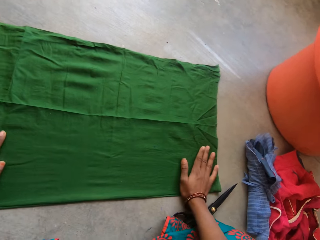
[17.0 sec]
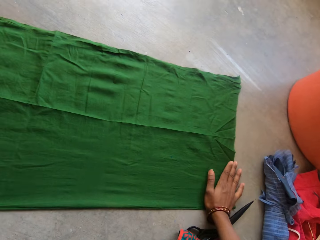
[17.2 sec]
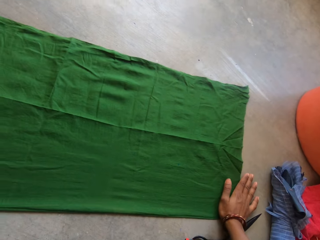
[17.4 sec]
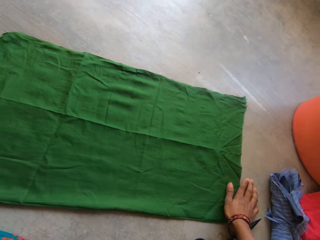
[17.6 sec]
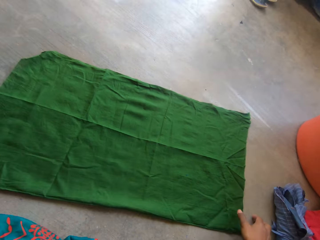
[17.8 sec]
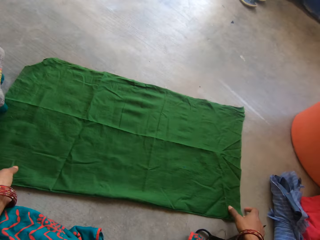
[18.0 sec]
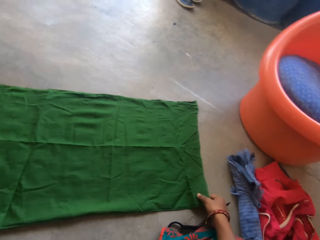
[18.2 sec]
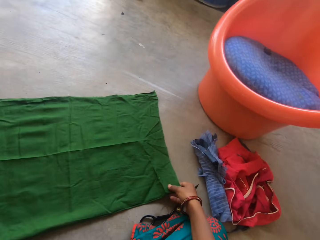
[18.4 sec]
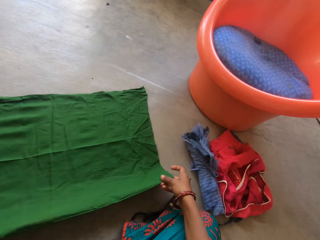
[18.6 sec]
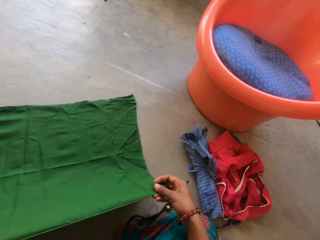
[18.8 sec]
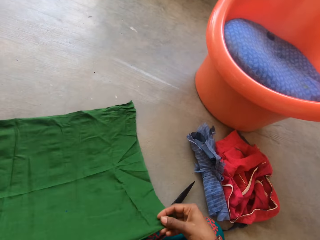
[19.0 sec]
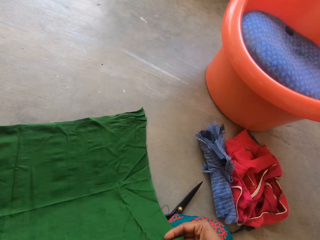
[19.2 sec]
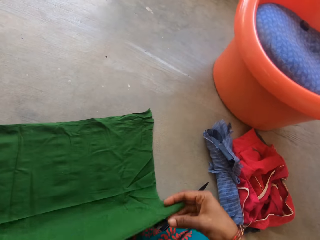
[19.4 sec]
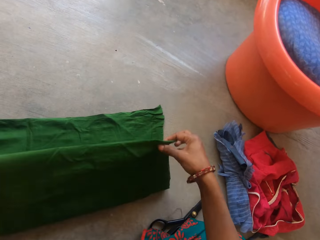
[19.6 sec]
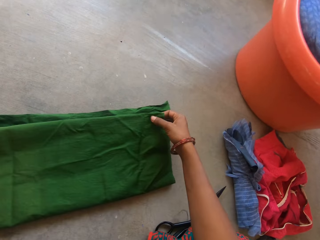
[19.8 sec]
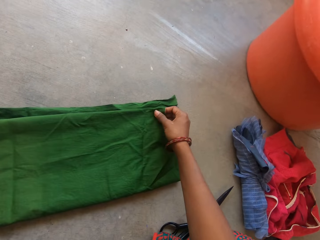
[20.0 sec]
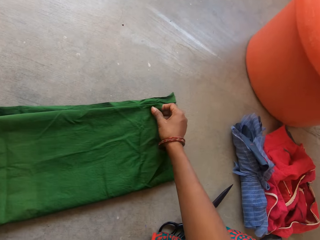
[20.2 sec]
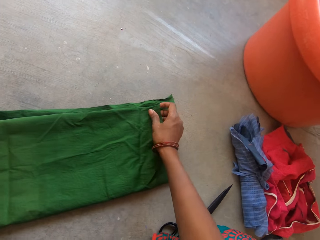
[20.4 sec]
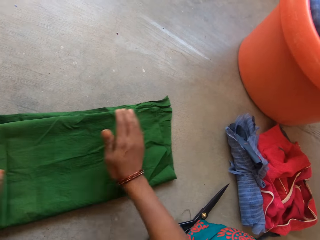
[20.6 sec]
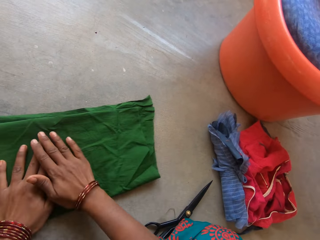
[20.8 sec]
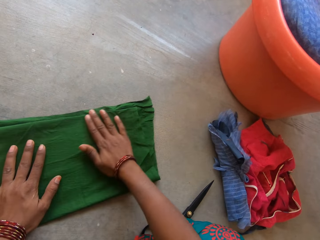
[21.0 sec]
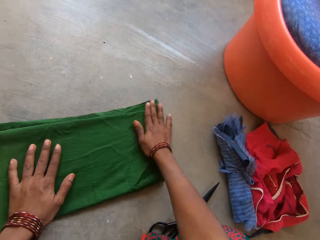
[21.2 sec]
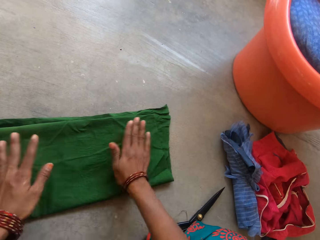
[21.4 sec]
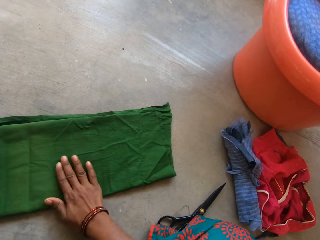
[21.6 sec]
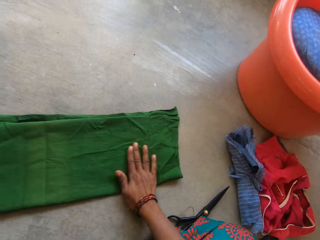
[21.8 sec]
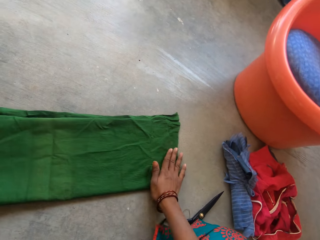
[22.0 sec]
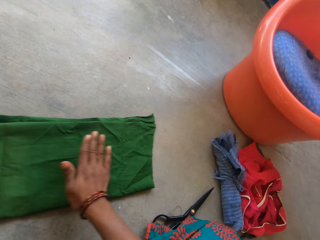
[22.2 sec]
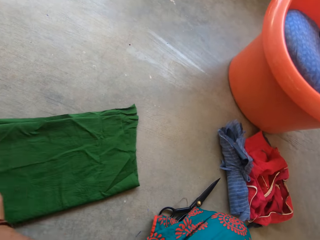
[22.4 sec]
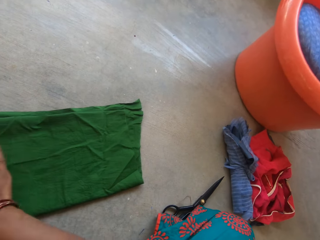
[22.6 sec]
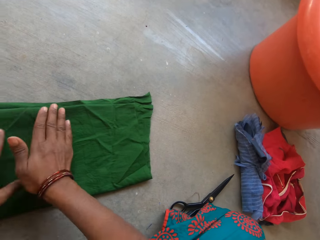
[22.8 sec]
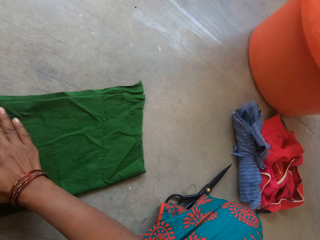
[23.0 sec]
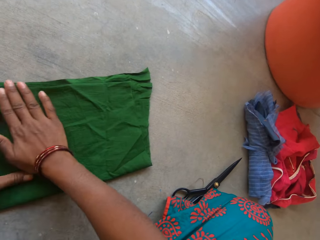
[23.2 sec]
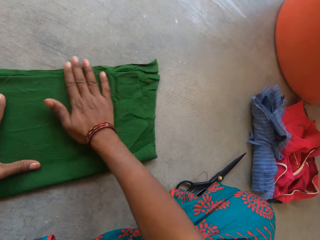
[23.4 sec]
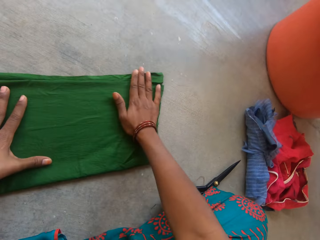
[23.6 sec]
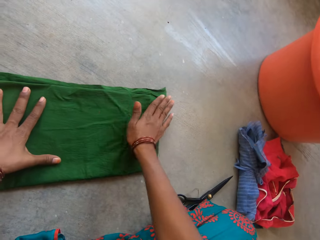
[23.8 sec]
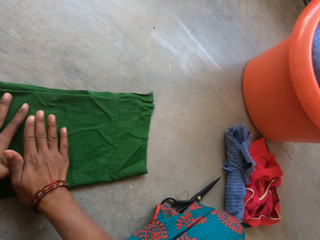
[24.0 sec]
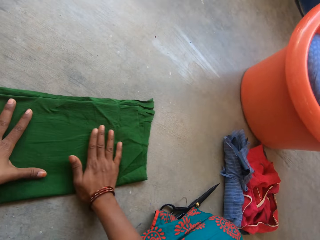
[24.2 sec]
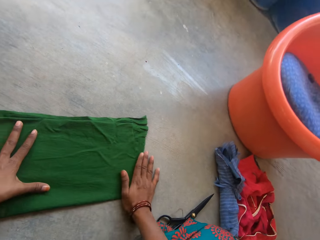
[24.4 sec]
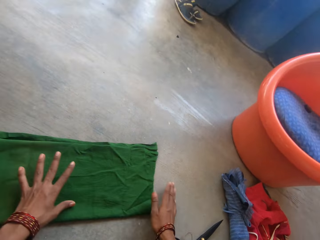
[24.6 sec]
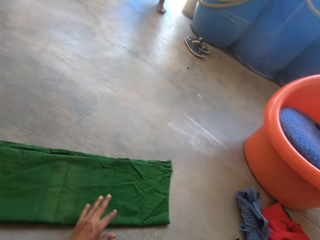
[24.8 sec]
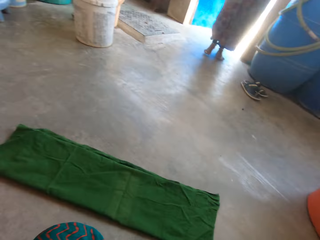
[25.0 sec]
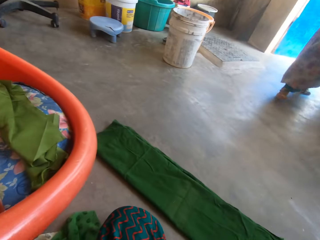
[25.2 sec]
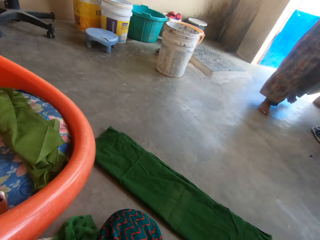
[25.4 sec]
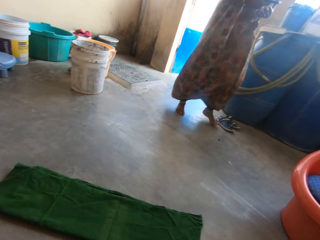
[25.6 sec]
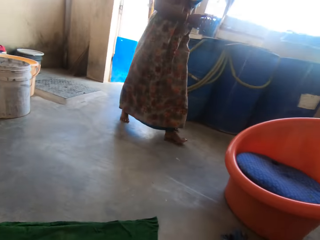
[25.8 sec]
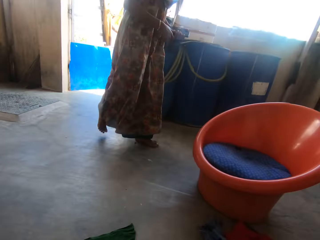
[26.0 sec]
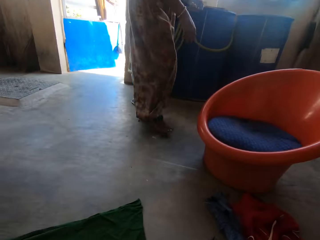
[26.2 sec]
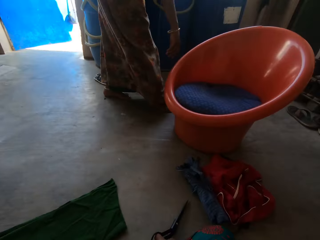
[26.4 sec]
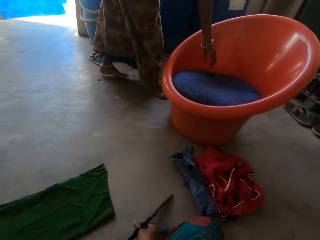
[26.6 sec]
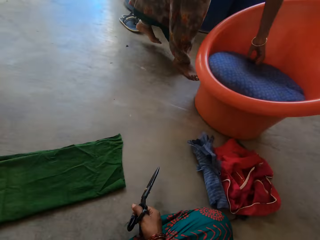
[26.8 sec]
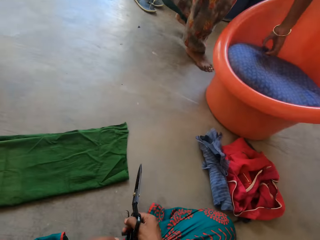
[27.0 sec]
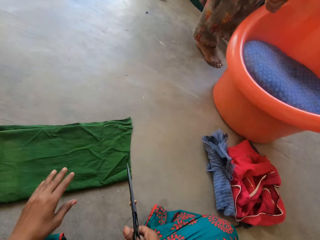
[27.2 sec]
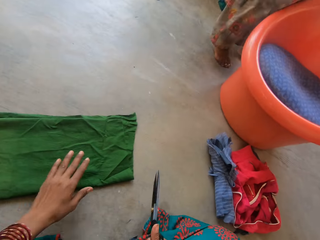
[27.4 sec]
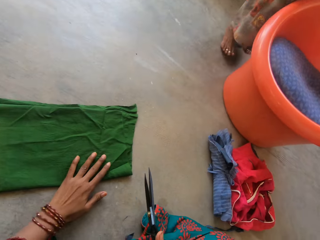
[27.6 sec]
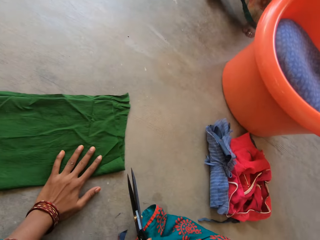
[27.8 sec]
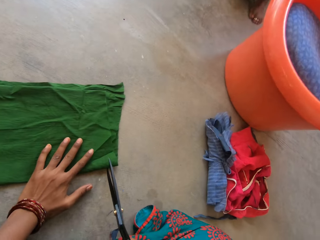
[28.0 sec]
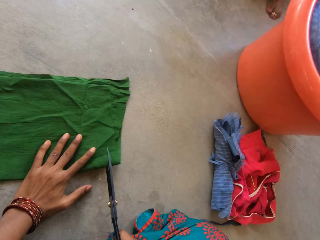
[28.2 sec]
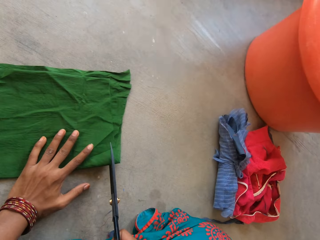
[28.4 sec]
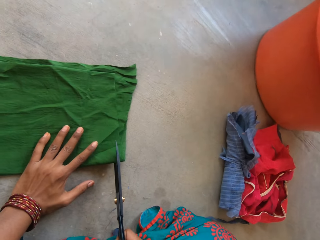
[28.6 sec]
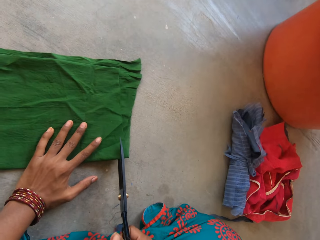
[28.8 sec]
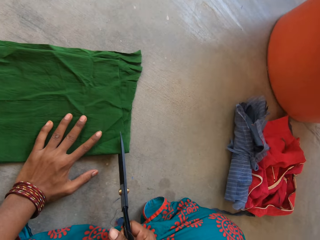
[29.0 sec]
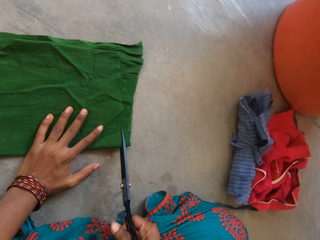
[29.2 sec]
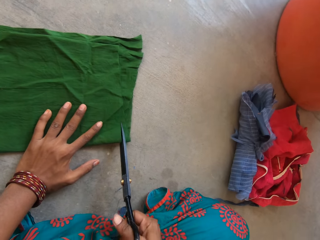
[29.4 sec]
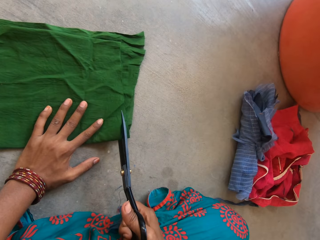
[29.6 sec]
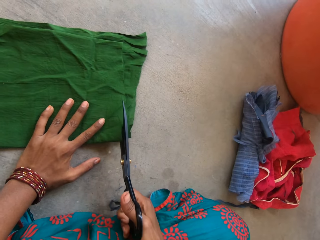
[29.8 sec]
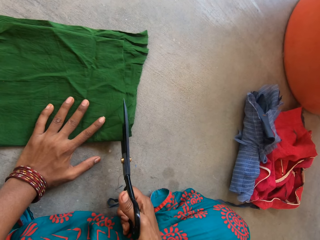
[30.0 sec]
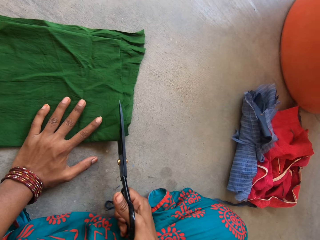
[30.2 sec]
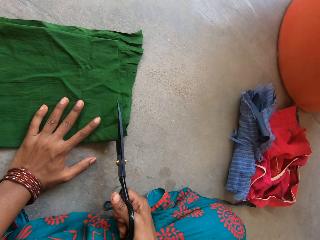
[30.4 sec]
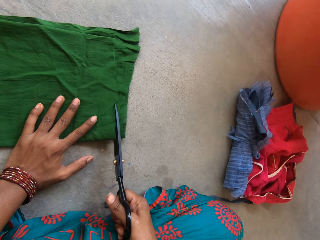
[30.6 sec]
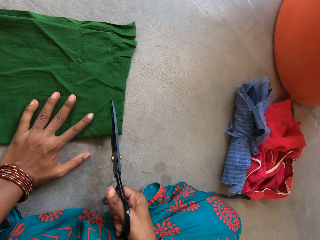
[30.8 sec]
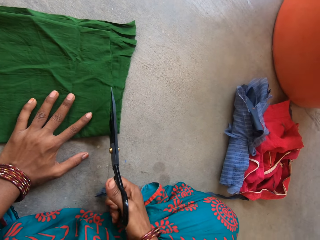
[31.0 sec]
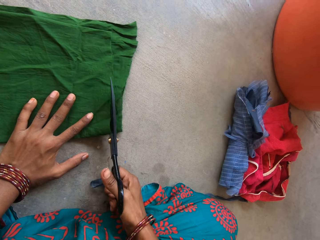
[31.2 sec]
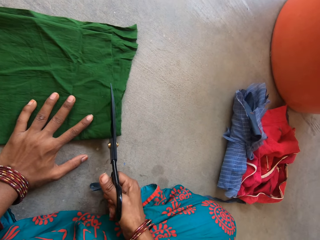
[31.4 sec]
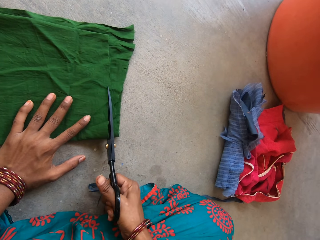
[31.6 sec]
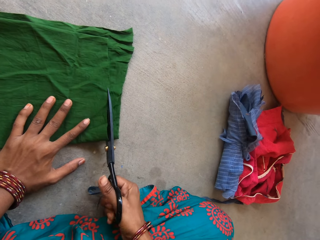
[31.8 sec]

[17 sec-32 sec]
The camera wearer folds a cloth with both hands. They straighten the cloth on the floor with both hands. A woman walks into the verandah. The camera wearer picks up a scissors on the table with the right hand. The woman picks something on the chair. The camera wearer cuts the piece of cloth with the scissors with both hands.

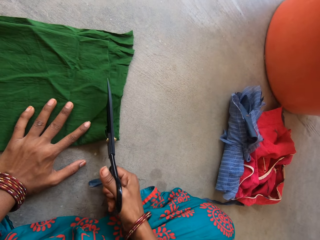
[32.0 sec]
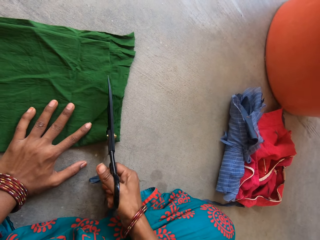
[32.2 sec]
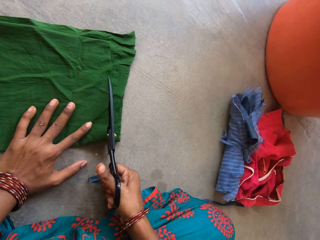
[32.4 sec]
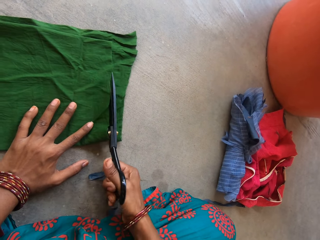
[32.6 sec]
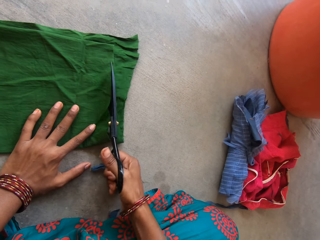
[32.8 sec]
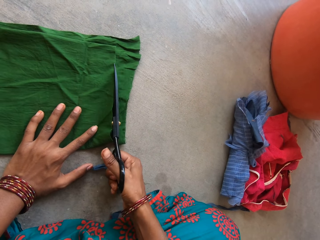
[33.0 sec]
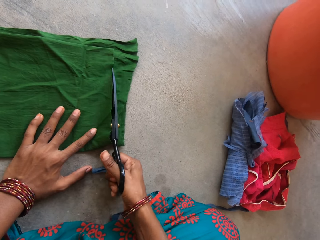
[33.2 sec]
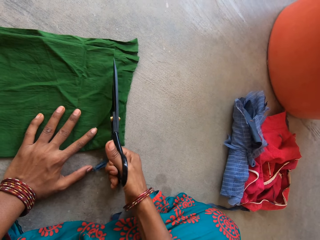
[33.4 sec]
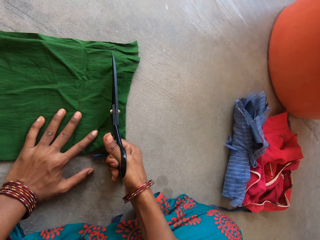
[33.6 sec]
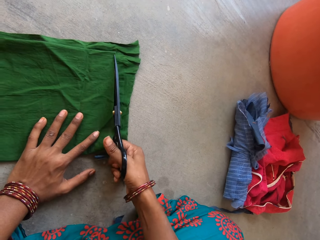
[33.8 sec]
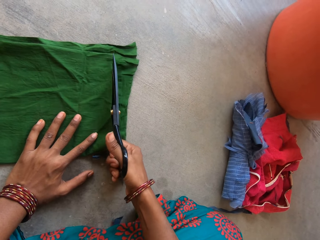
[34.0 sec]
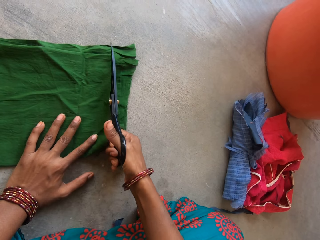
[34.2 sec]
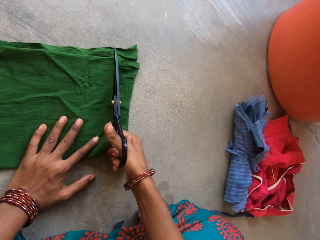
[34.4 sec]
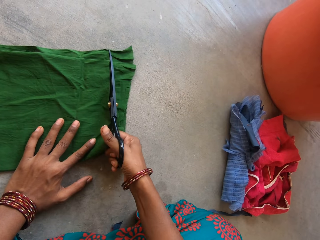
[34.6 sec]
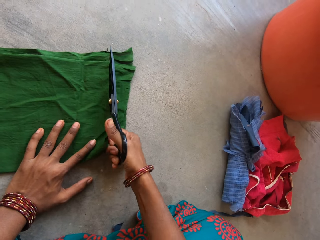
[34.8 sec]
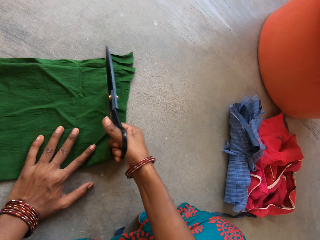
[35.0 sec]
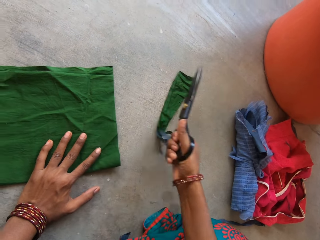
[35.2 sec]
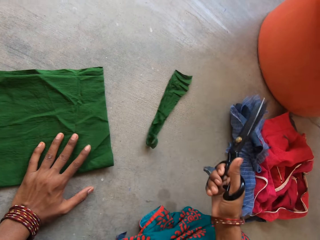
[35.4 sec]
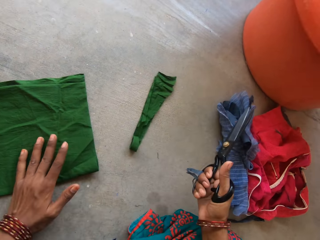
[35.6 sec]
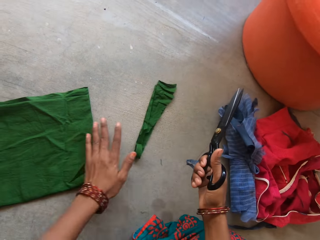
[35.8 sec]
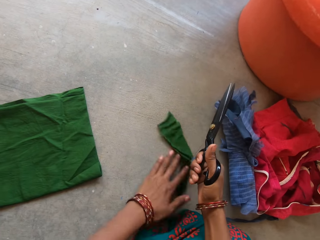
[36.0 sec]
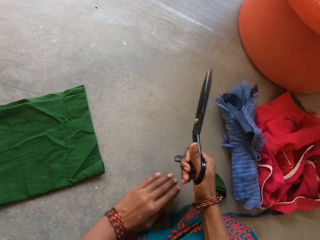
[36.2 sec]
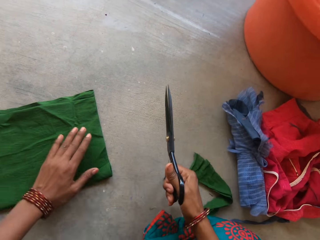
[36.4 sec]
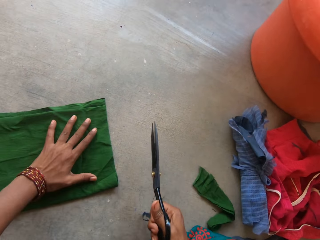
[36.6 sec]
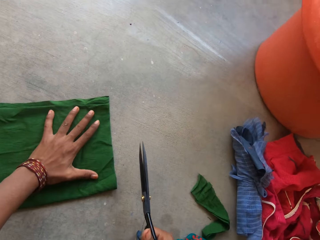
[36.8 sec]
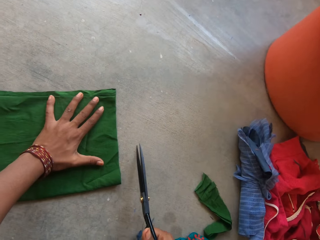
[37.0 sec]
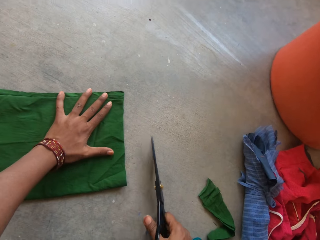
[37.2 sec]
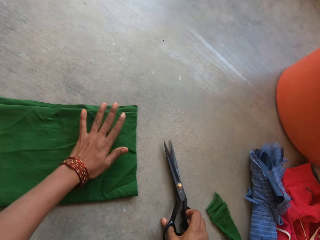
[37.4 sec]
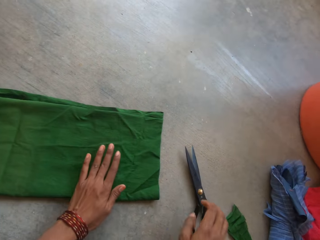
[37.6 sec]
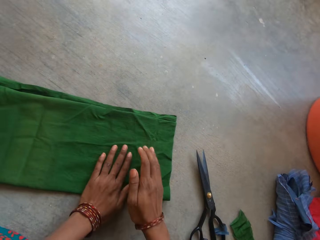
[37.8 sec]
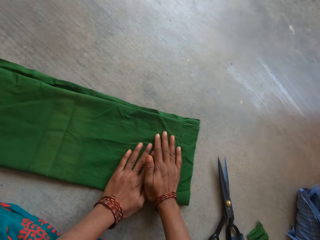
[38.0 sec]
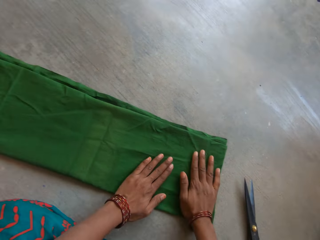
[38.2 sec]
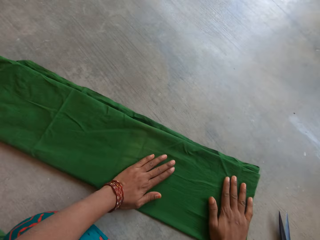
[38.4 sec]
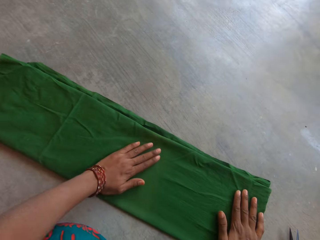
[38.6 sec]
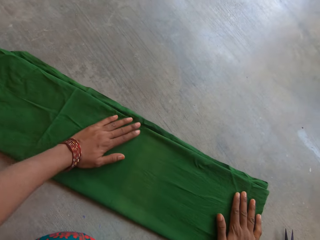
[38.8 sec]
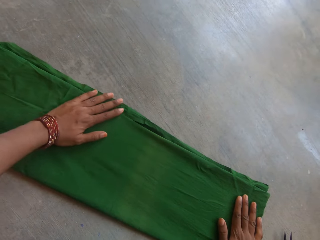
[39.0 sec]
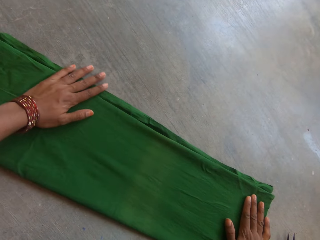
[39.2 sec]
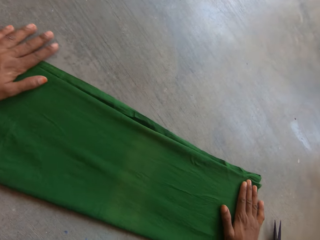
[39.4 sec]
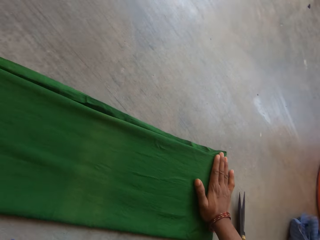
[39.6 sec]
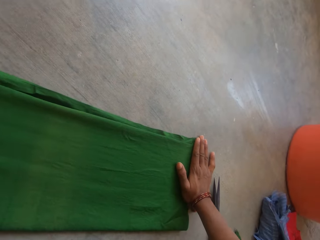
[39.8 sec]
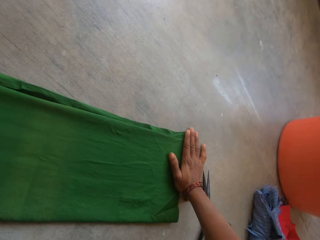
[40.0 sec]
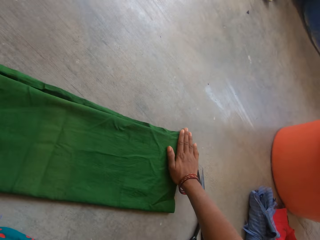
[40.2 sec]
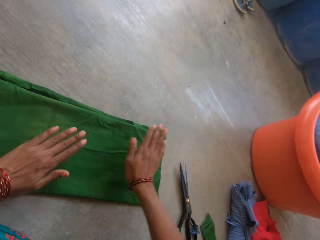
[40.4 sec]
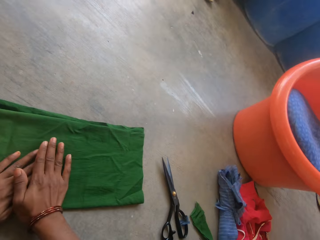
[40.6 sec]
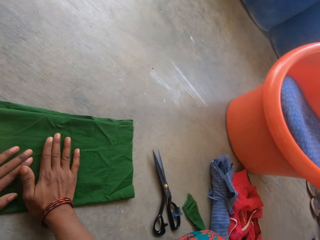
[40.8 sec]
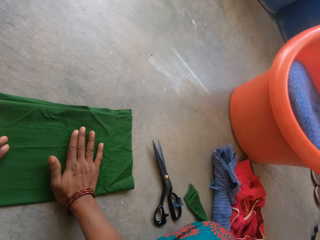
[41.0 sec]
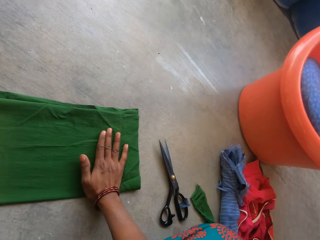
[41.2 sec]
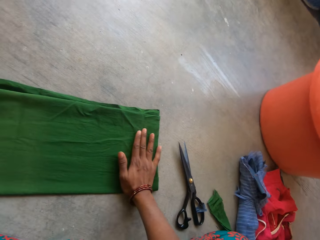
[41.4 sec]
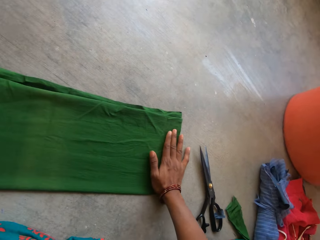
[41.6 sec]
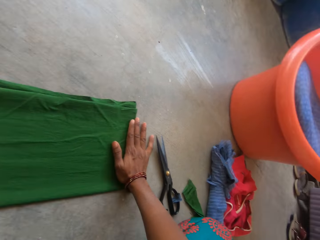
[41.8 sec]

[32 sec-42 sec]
The camera wearer pushes the cloth aside and holds down the cloth. They drop the scissors on the table with the right hand. They straighten the cloth with both hands.
